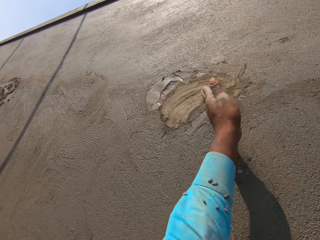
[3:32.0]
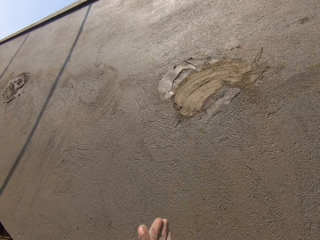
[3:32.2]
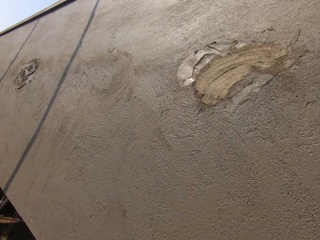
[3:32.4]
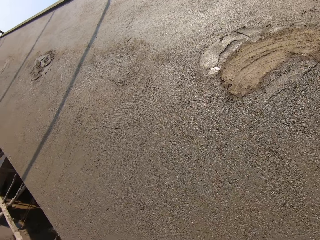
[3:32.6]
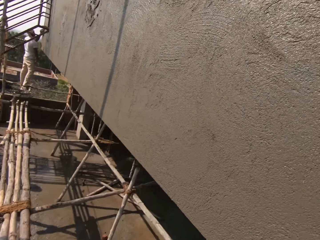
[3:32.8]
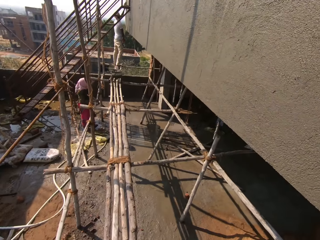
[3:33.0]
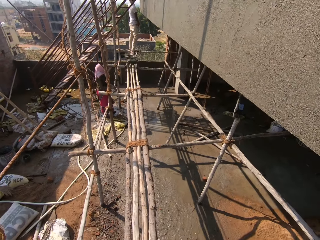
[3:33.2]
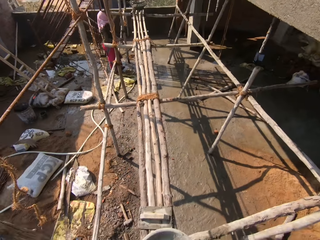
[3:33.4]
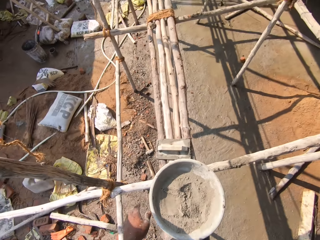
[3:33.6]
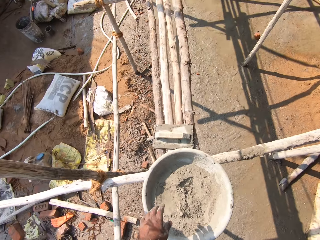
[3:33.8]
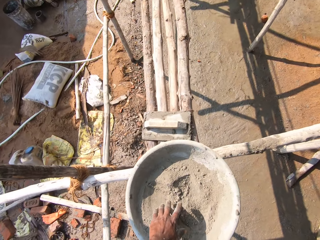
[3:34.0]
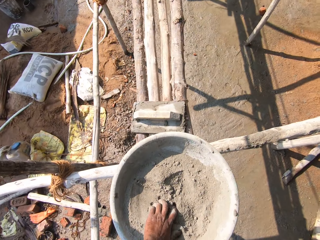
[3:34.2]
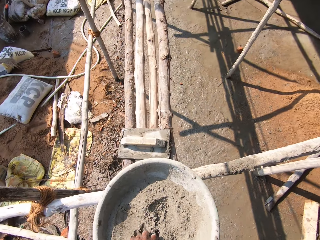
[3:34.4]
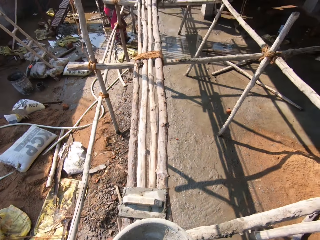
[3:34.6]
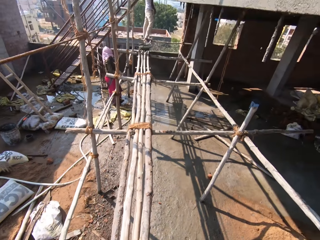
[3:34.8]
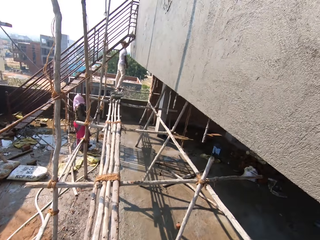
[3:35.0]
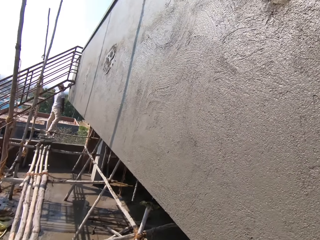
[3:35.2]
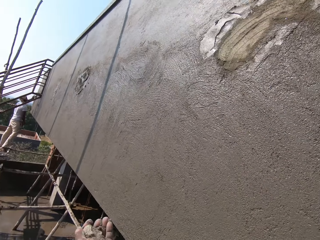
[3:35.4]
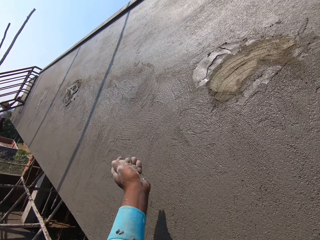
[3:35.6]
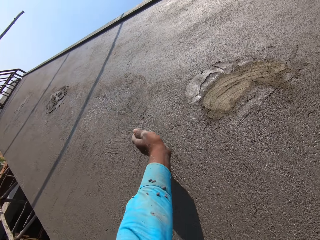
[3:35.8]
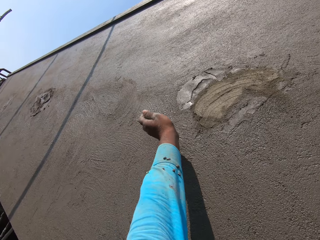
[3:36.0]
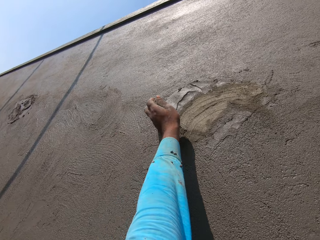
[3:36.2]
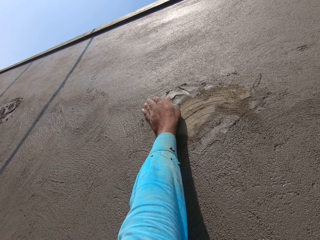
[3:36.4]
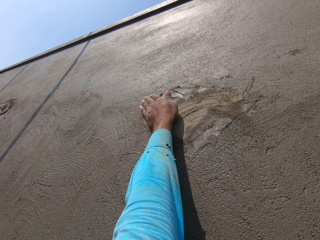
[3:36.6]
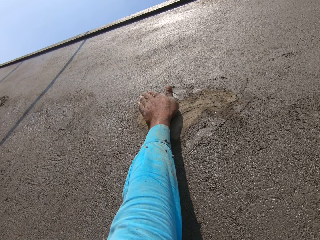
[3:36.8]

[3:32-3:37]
The camera wearer scoops the cement. They apply cement on the wall.

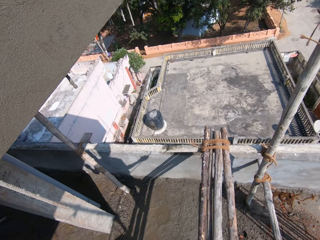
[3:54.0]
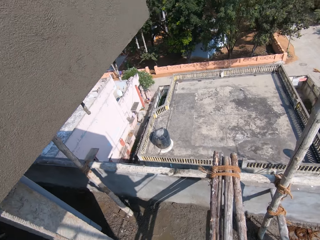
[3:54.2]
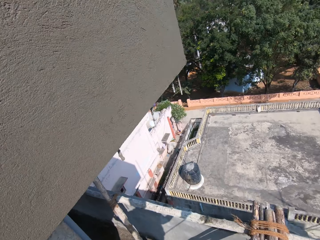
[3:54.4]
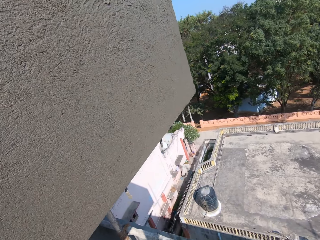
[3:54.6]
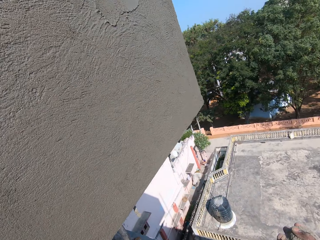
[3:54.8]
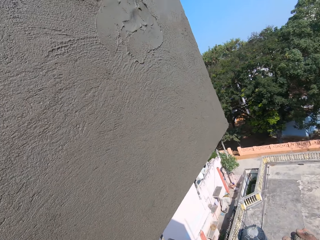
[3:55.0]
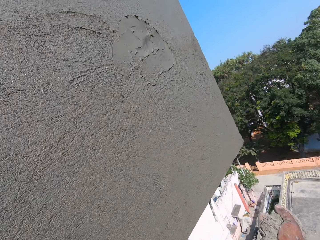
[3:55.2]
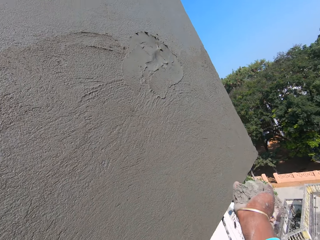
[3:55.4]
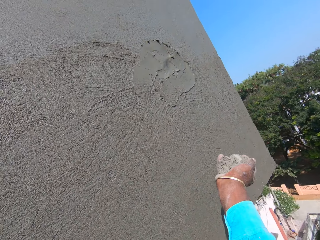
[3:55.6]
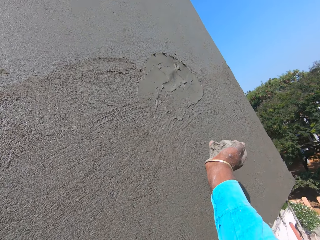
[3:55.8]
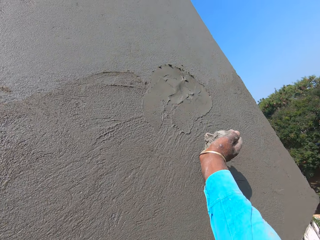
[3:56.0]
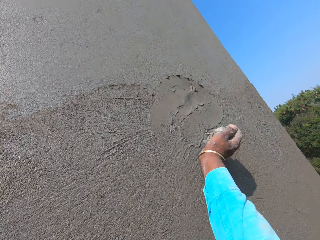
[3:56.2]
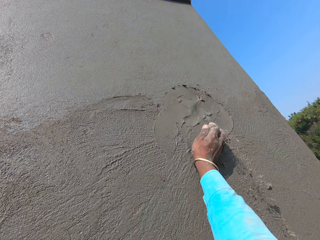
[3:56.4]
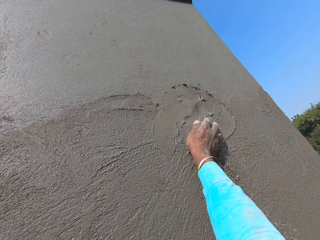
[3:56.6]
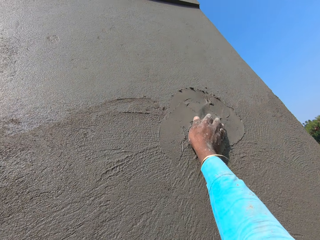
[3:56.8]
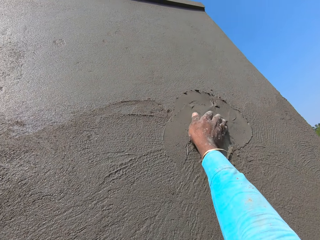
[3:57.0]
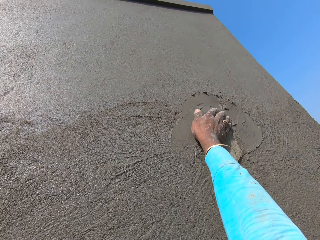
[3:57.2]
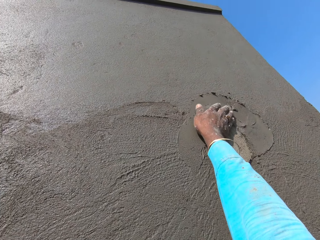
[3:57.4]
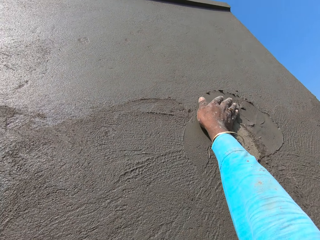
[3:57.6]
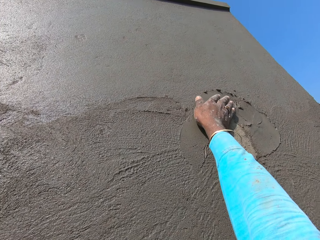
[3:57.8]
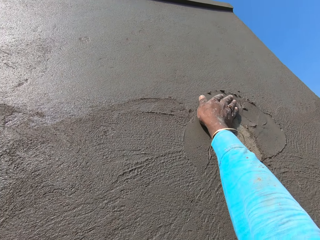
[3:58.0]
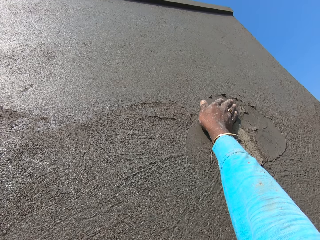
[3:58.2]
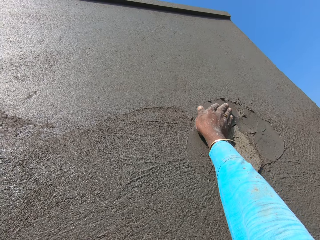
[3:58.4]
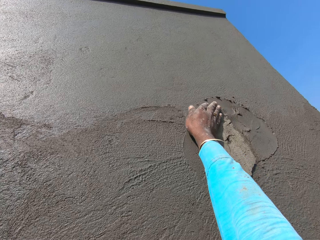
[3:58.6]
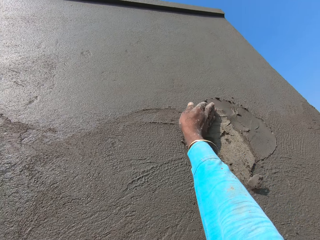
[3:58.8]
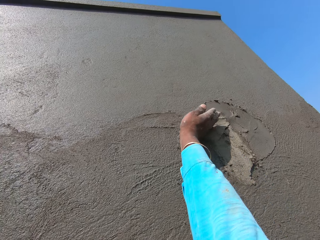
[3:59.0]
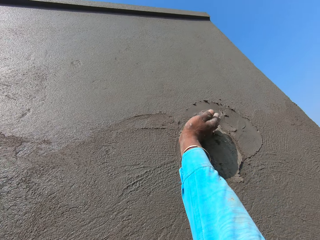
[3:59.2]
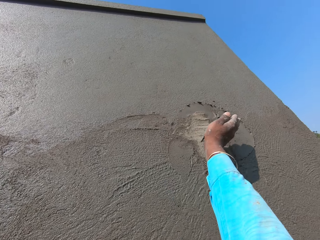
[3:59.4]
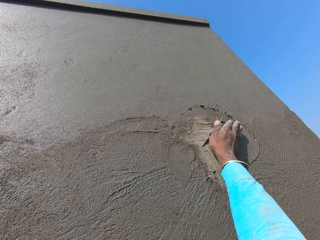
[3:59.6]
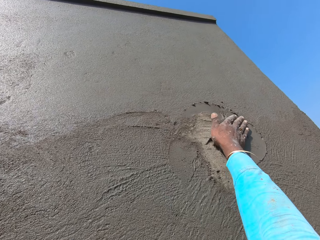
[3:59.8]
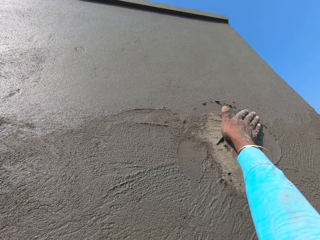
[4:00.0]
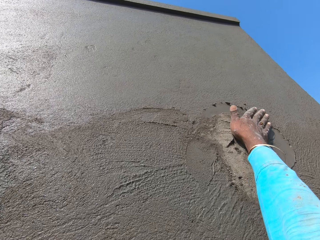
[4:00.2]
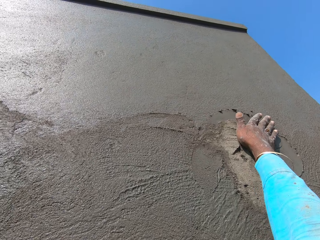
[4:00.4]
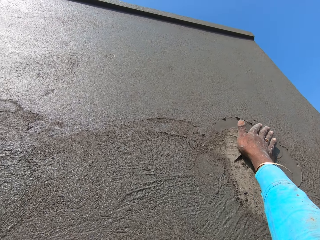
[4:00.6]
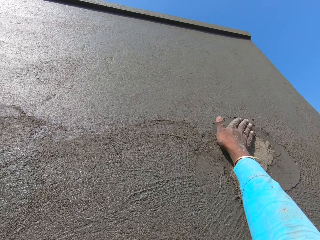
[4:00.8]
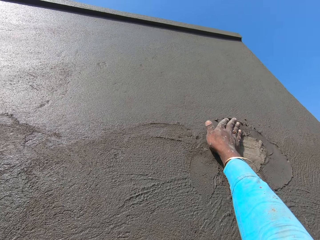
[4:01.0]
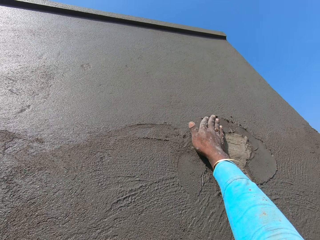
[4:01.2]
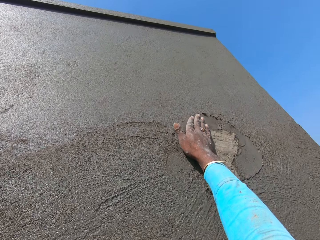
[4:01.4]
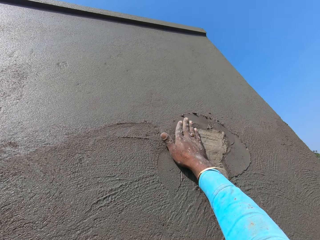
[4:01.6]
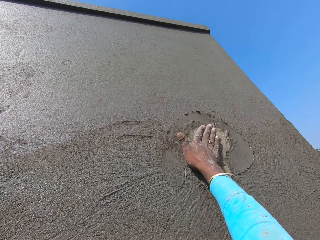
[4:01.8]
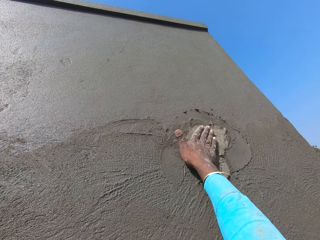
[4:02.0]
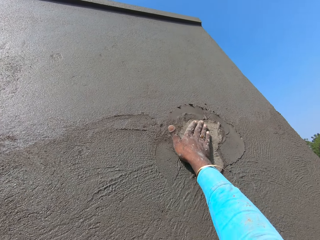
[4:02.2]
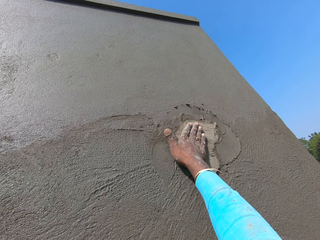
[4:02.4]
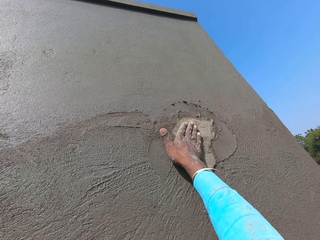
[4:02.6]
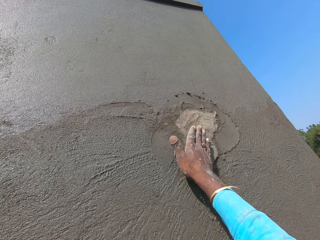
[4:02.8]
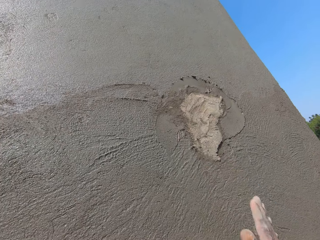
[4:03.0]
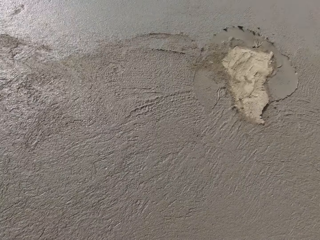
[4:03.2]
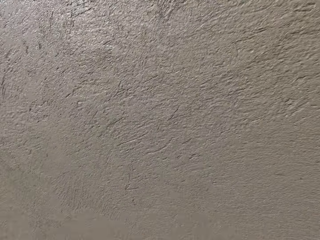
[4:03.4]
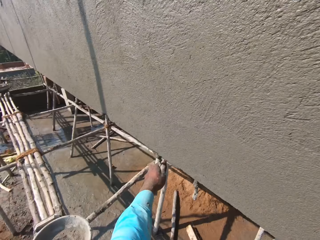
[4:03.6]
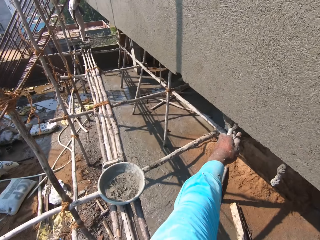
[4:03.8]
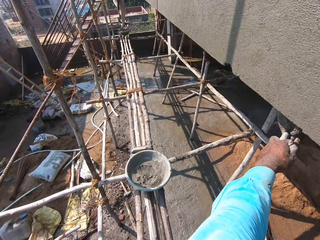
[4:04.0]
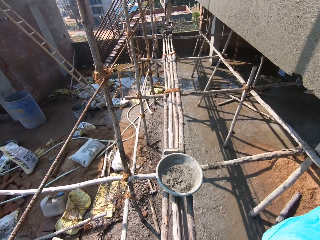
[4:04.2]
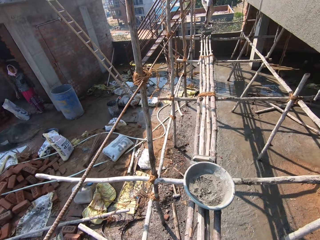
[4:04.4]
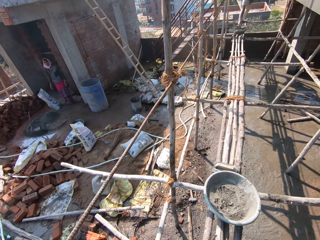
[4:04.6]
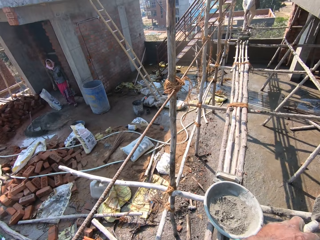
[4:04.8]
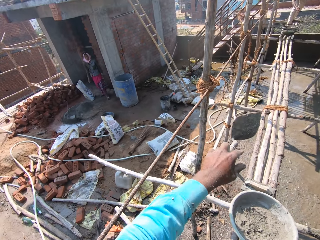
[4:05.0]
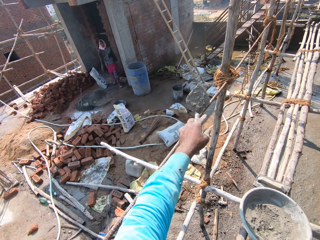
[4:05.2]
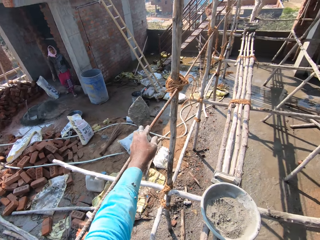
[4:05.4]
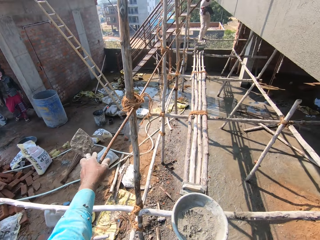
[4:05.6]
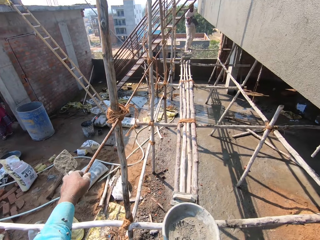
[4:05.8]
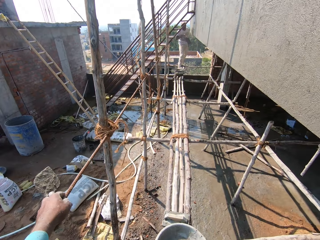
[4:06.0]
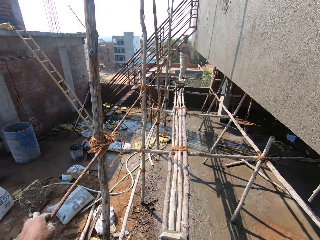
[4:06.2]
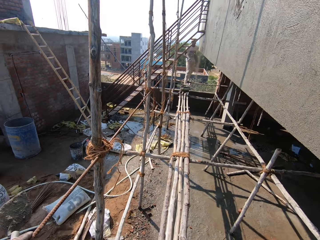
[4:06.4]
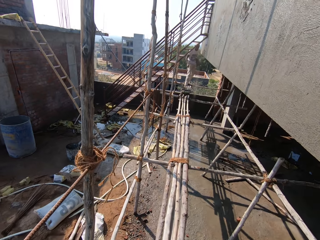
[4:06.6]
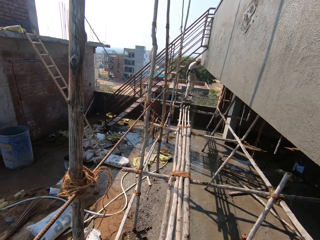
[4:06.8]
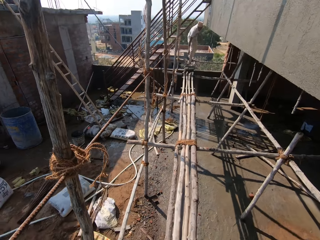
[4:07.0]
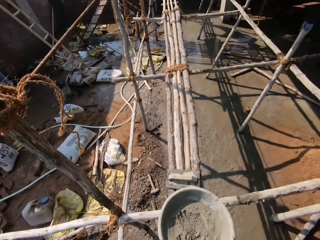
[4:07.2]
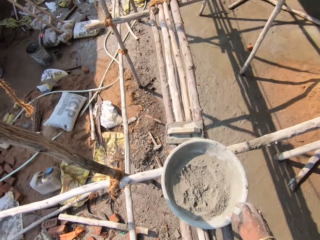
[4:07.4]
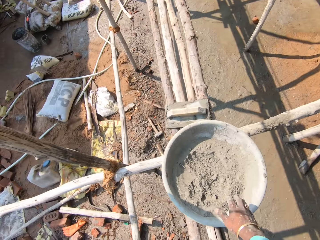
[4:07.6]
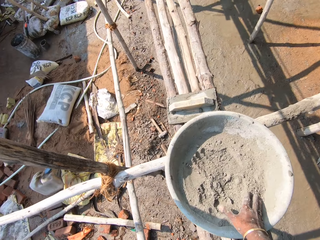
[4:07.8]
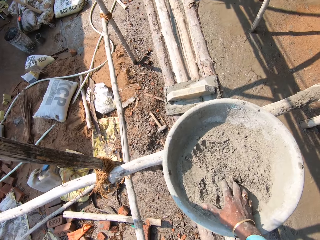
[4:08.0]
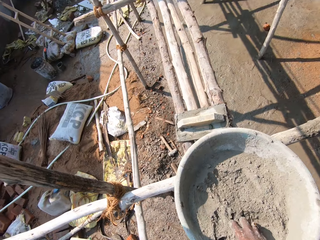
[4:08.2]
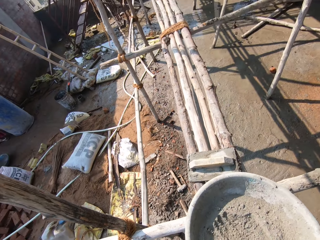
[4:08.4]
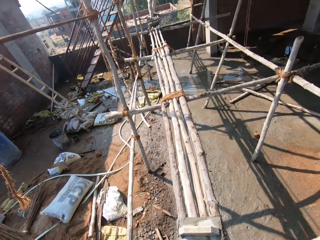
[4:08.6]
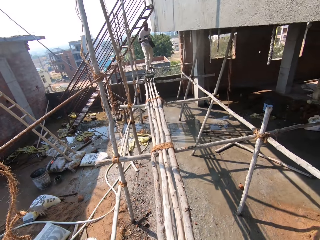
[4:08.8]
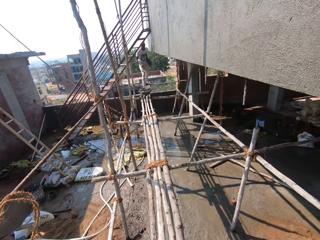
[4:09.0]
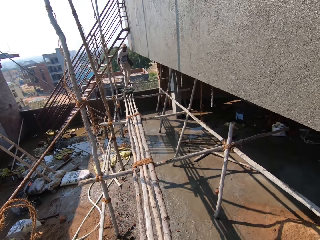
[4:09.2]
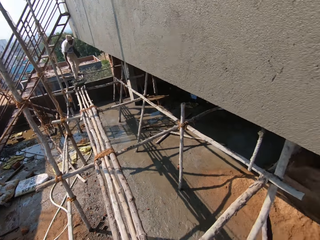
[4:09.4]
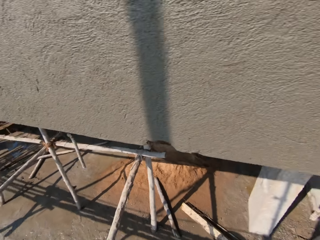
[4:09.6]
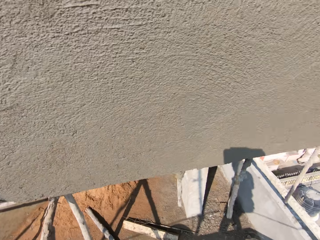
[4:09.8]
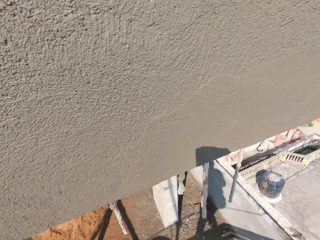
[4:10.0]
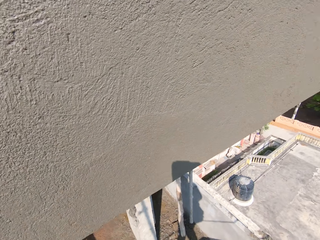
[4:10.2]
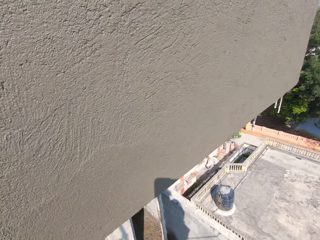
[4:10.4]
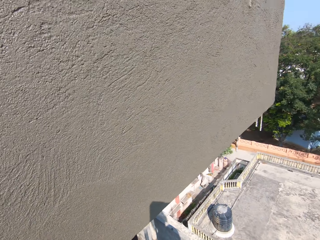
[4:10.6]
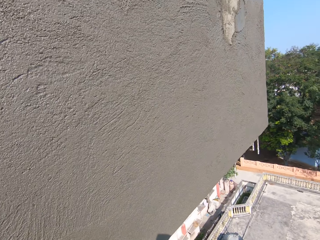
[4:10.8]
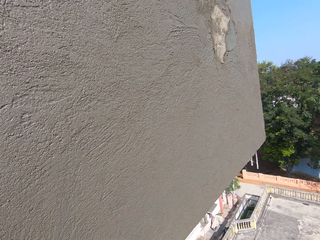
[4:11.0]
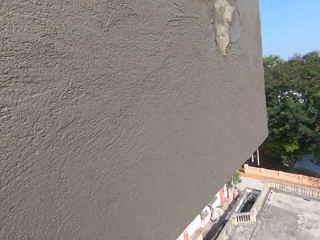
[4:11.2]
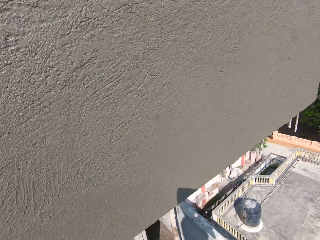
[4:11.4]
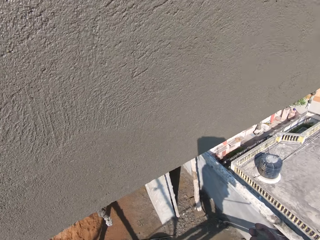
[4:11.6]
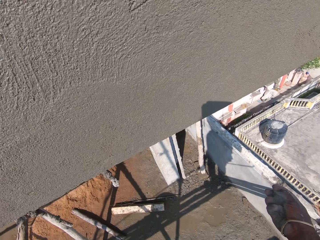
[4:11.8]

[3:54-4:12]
The camera wearer applies cement on the wall. They look around the compound. They hold a rope. They walk on the scaffold. They scoop the cement. They walk around. They stare at the wall.
